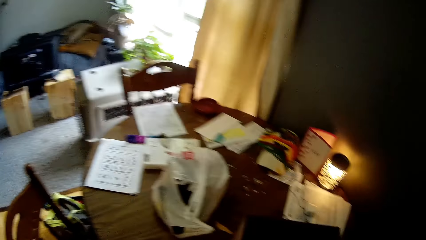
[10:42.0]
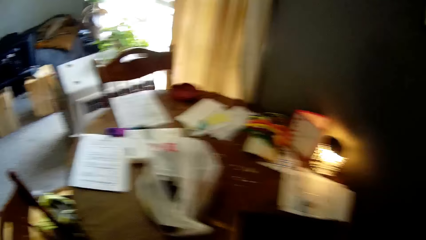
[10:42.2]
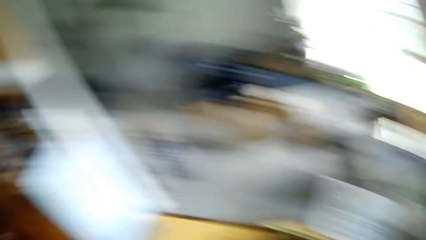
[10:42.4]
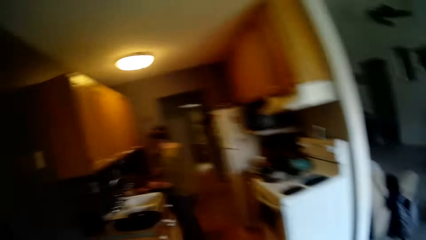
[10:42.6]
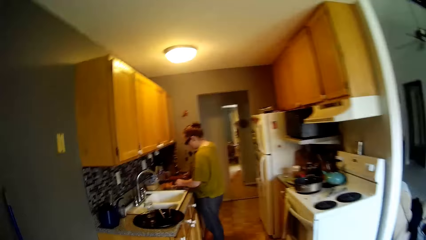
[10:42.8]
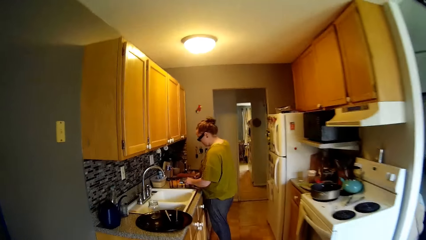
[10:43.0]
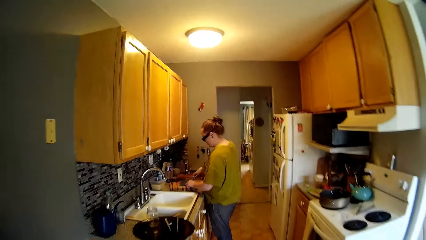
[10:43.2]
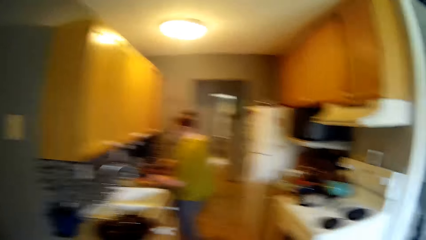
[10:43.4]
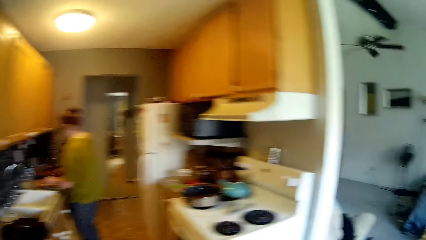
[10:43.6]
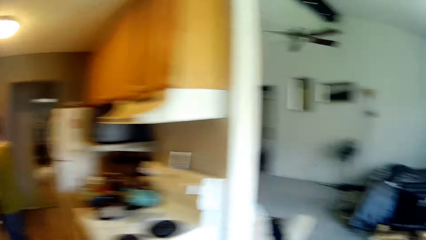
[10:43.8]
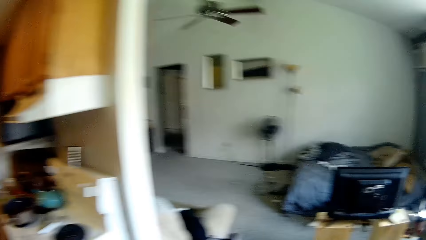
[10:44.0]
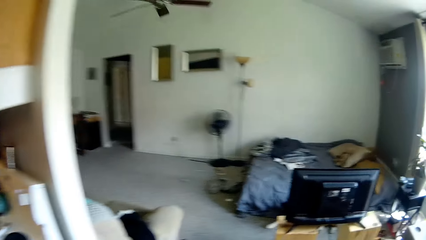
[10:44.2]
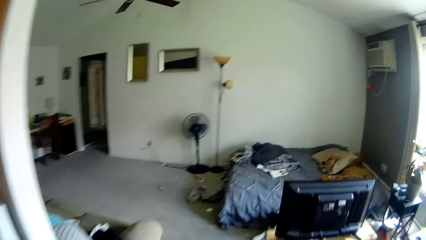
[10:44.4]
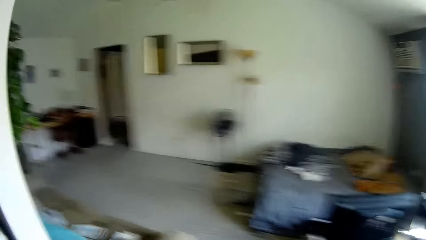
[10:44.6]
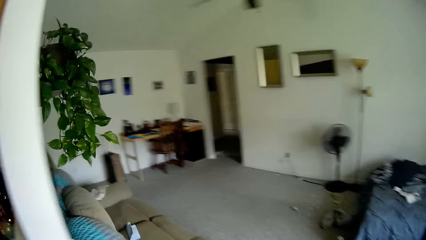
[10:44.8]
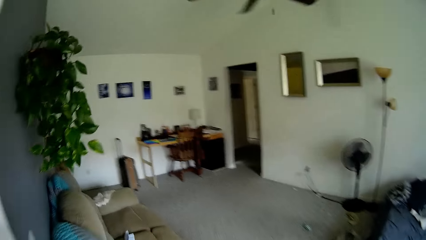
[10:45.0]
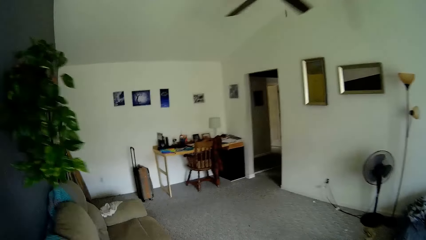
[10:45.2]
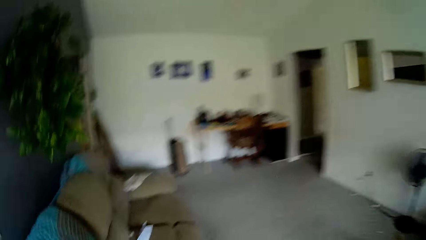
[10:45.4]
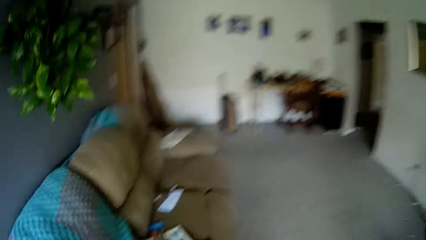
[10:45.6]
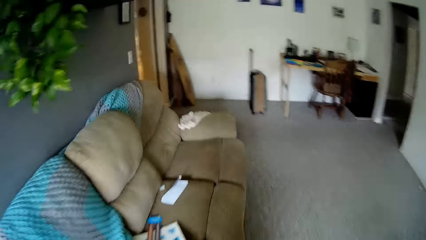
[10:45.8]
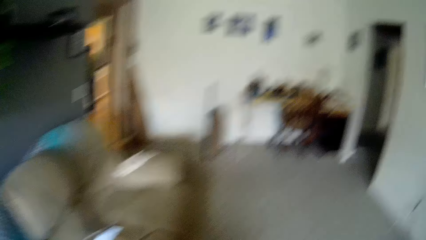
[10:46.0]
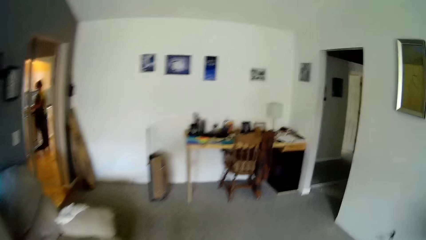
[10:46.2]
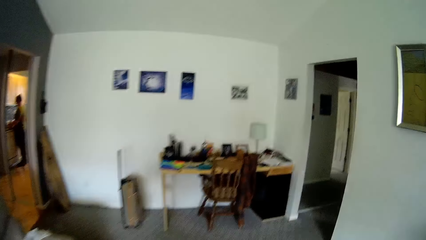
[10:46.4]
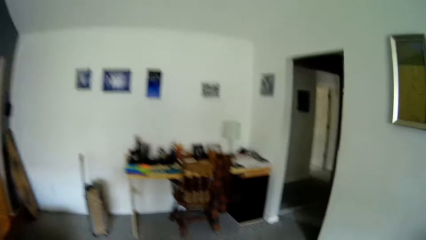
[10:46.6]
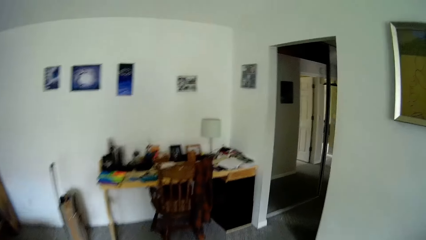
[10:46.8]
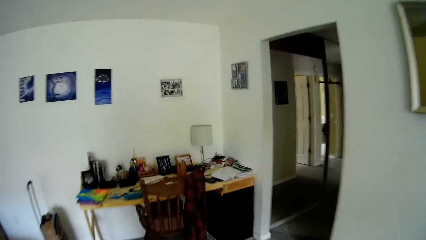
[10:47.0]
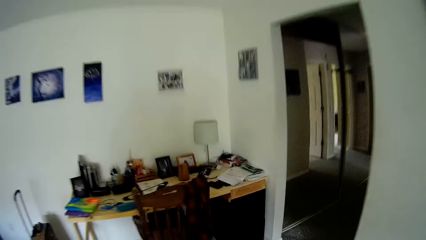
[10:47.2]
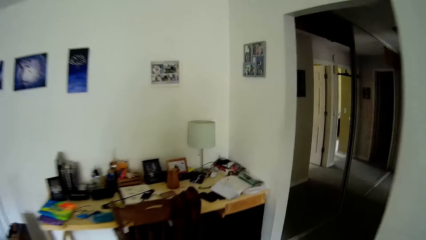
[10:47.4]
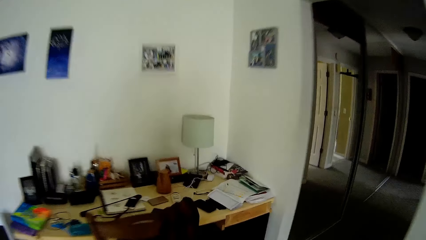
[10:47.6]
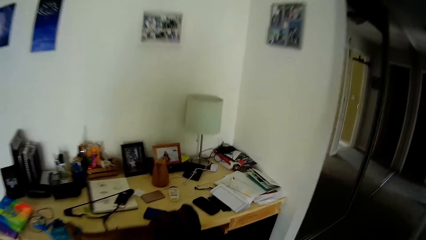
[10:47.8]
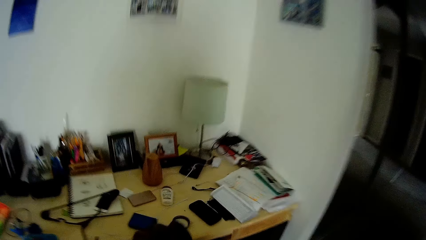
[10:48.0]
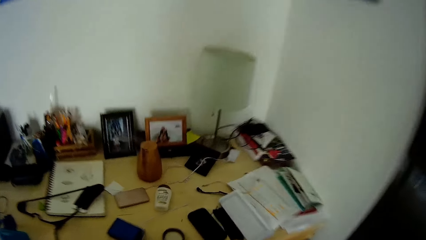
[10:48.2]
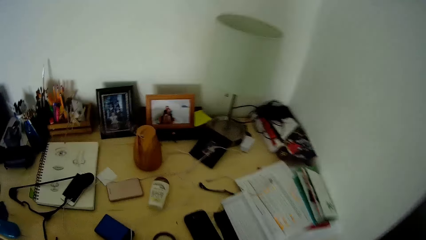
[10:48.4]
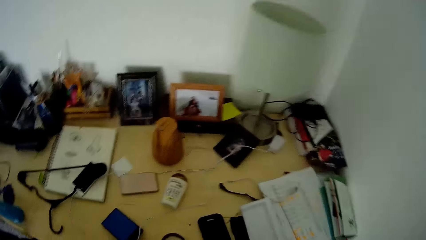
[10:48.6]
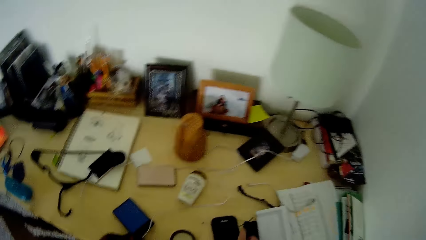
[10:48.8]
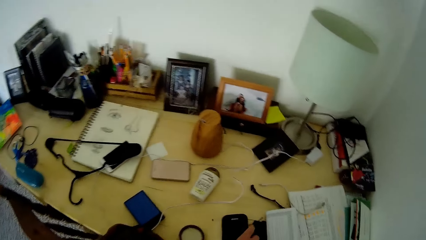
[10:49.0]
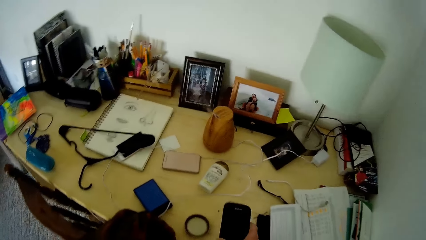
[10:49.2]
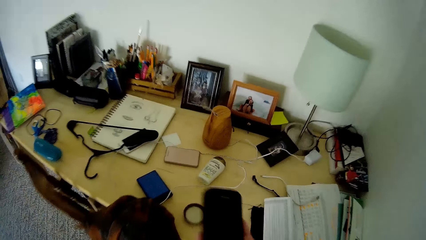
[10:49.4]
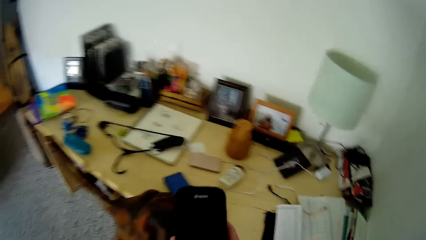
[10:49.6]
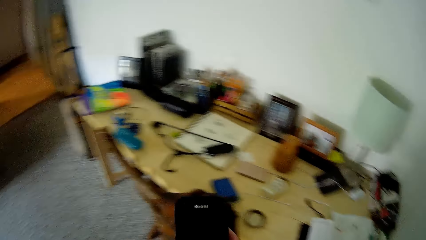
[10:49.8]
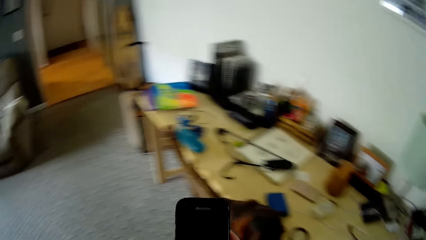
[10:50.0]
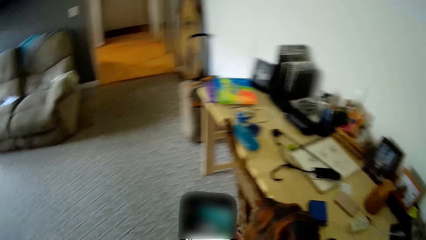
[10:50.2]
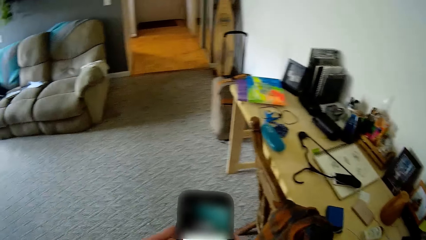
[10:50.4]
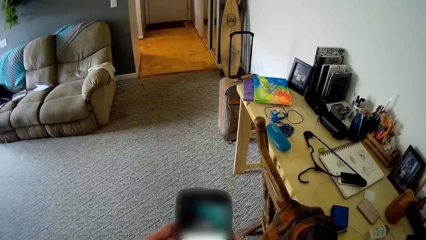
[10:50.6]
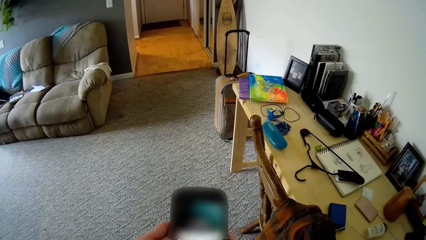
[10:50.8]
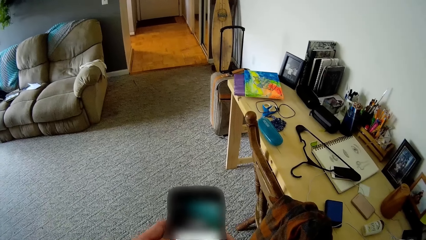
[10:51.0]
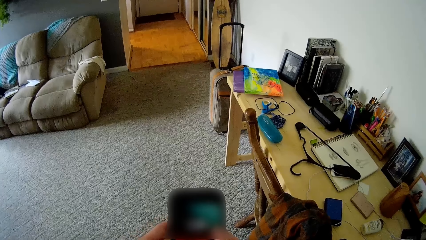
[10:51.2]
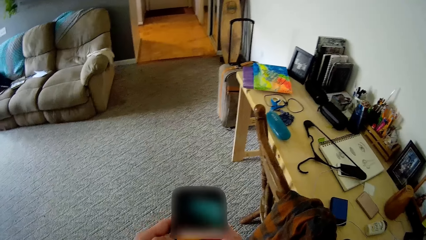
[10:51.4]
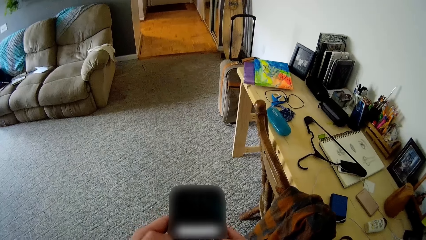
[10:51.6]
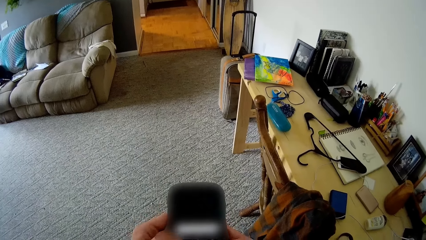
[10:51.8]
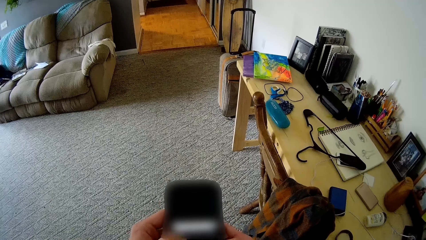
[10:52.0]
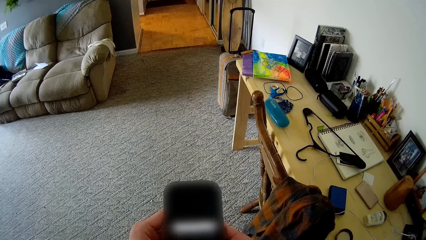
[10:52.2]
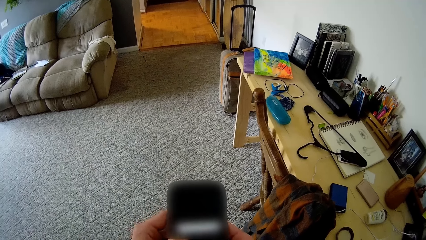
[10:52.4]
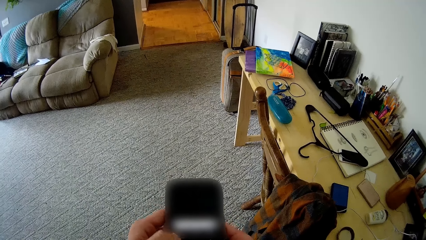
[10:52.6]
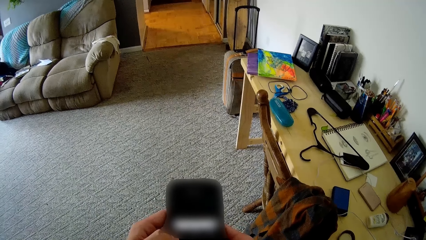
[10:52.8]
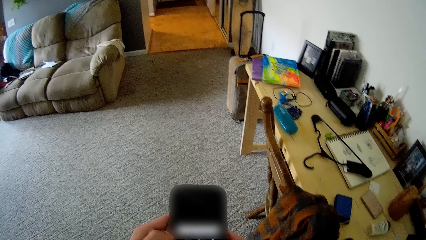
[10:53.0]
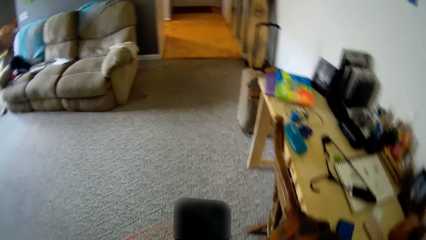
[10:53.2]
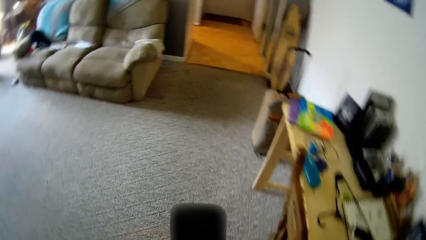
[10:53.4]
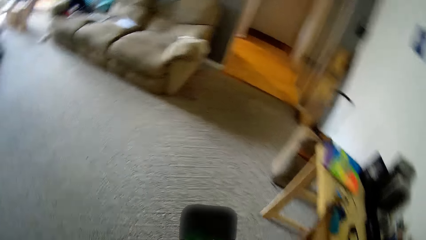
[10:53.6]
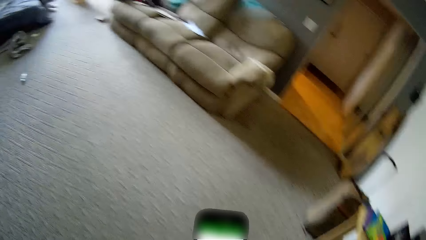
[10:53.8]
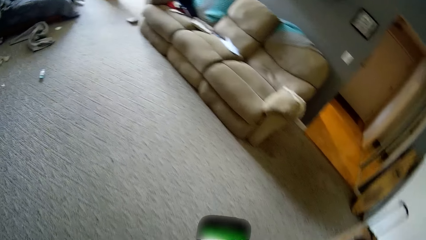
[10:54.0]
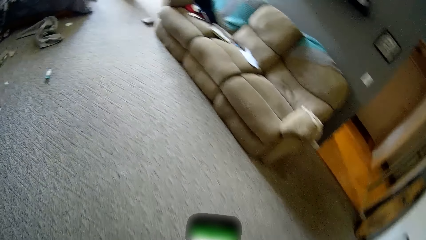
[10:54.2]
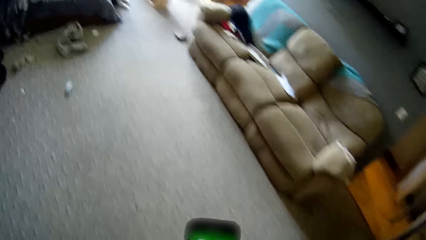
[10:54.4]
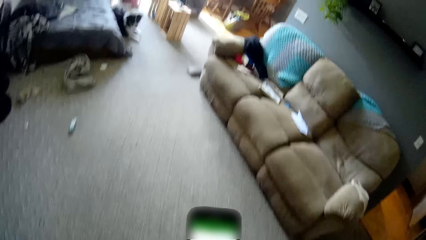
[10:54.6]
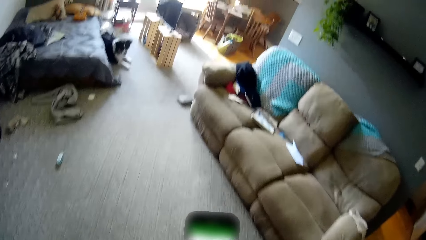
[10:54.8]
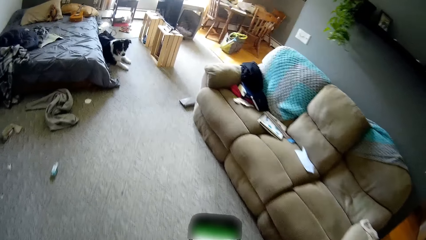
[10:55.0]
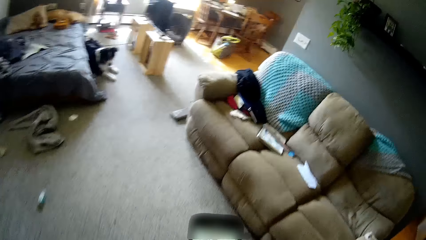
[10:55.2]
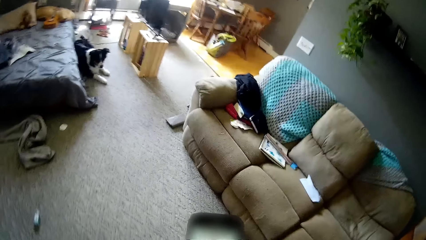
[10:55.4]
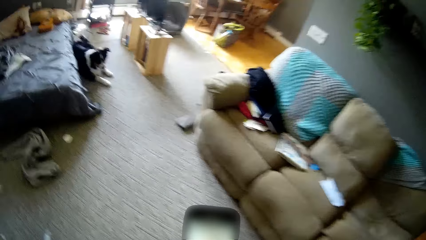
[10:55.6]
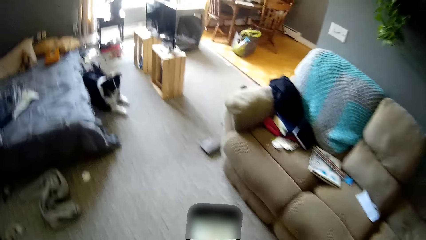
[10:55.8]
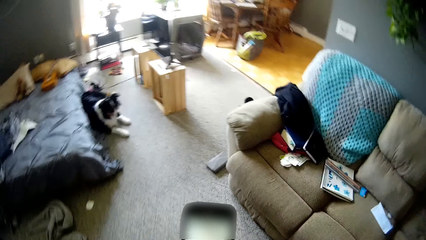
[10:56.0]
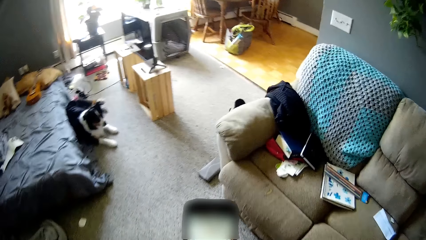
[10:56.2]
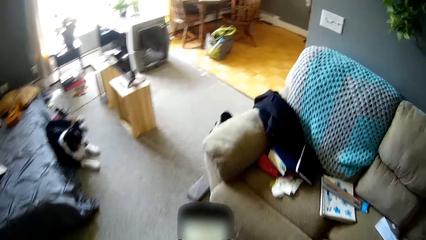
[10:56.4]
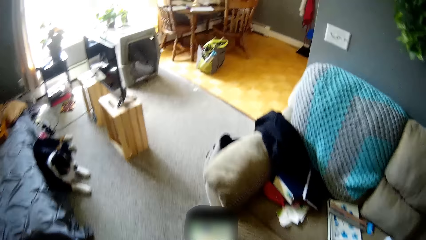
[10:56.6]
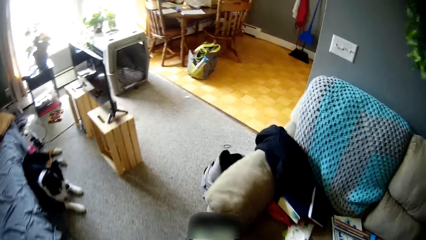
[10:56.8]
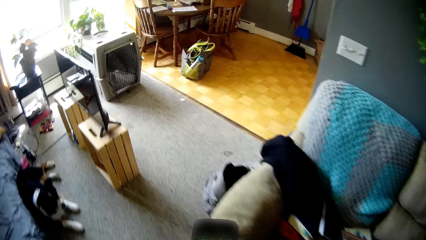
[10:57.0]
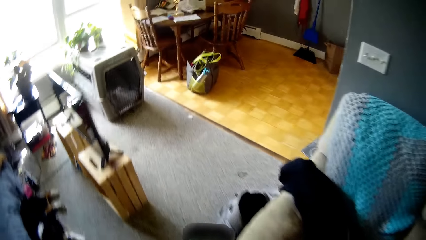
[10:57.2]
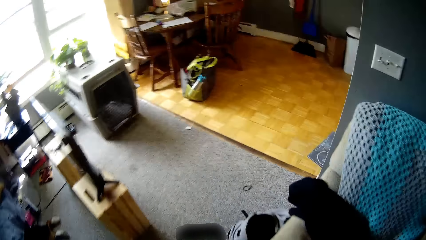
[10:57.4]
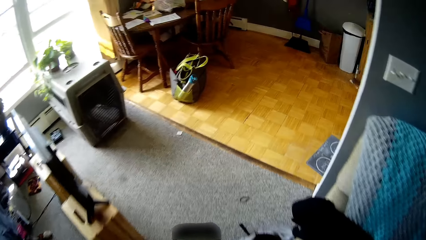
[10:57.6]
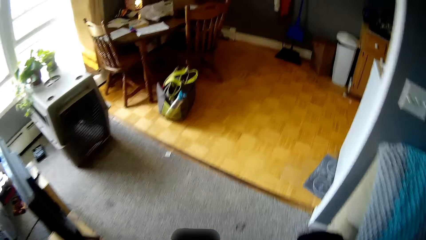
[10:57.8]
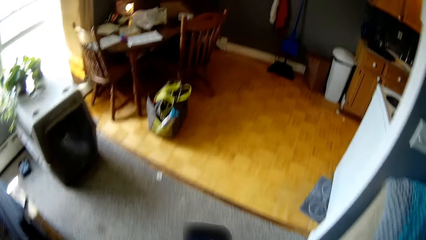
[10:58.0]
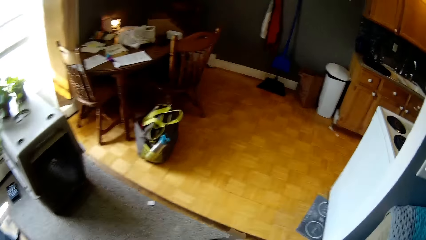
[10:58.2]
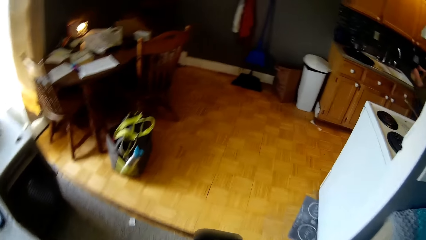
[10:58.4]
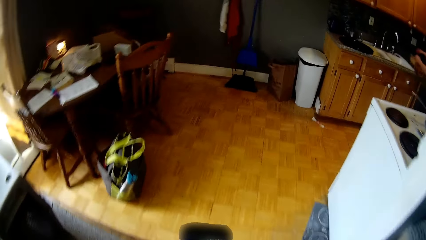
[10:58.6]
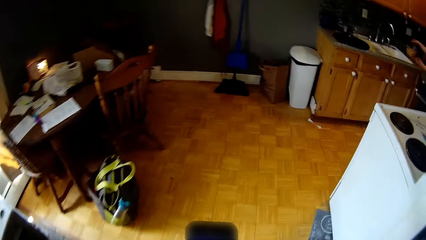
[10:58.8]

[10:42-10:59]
The woman stands in front of the kitchen counter with a knife in her right hand. The camera wearer converses with the woman. He walks out the room to a reading table in a living room. He picks up a phone on the reading table with his right hand. He holds the phone. He presses the phone with his hands. He walks towards the kitchen with the phone in his hands.
